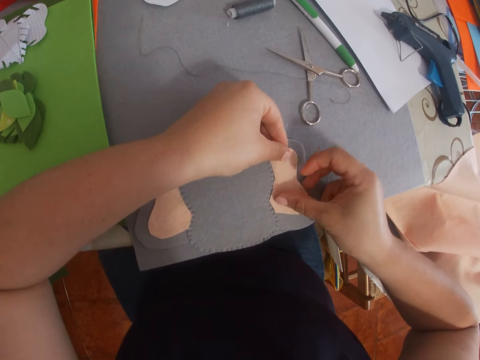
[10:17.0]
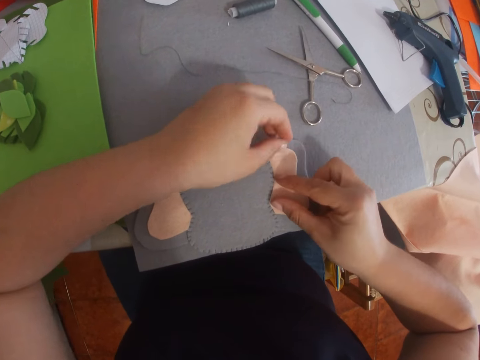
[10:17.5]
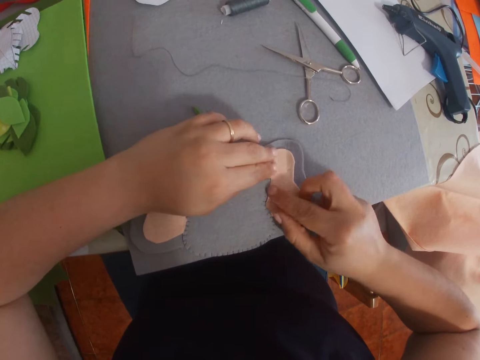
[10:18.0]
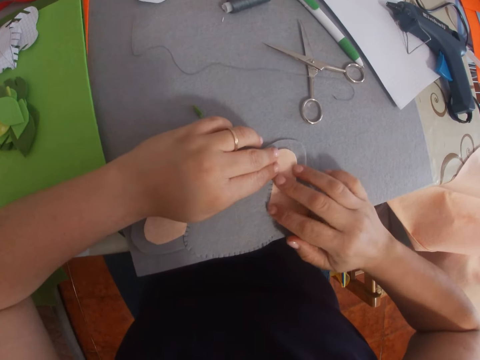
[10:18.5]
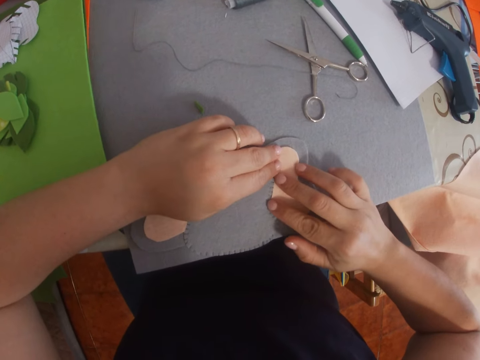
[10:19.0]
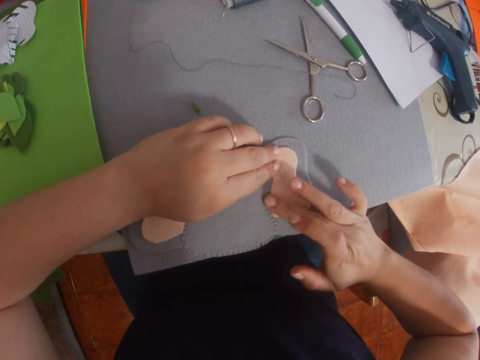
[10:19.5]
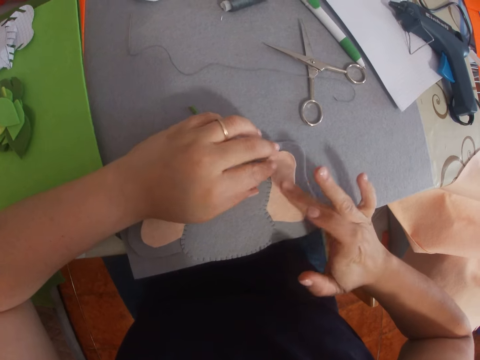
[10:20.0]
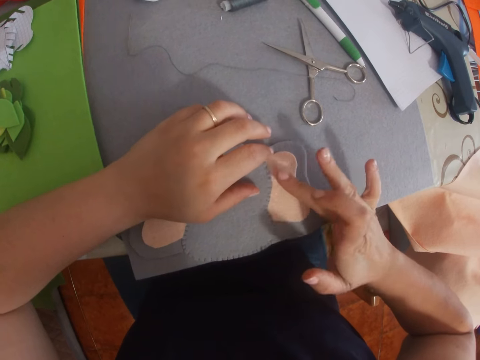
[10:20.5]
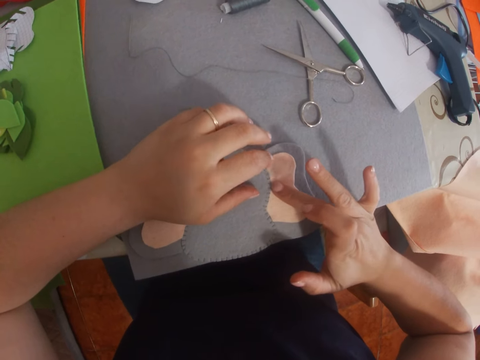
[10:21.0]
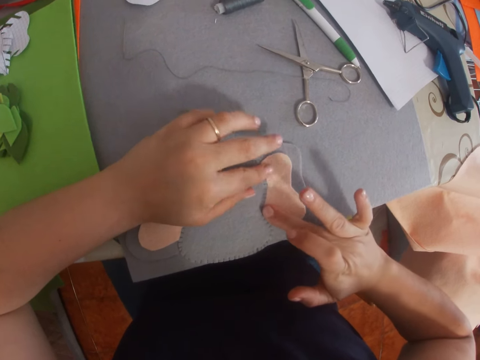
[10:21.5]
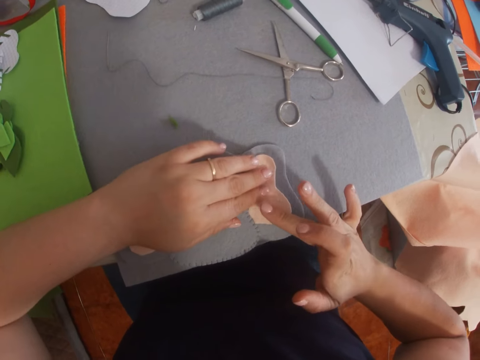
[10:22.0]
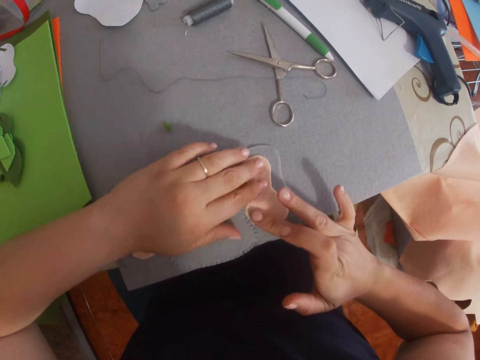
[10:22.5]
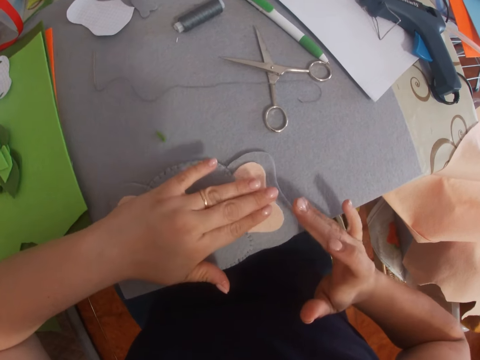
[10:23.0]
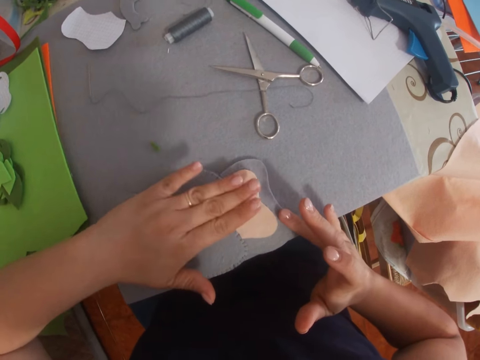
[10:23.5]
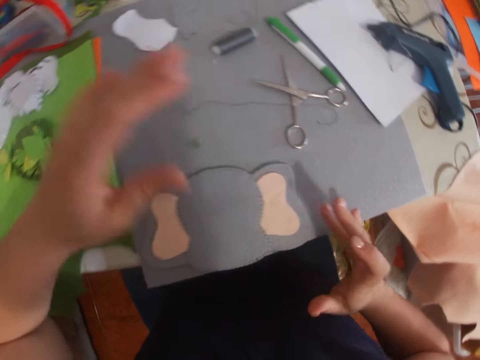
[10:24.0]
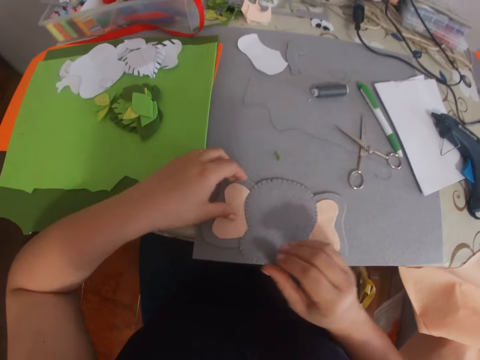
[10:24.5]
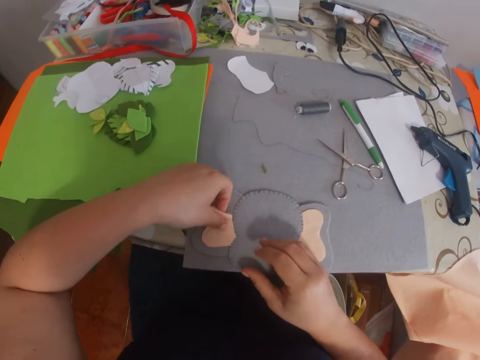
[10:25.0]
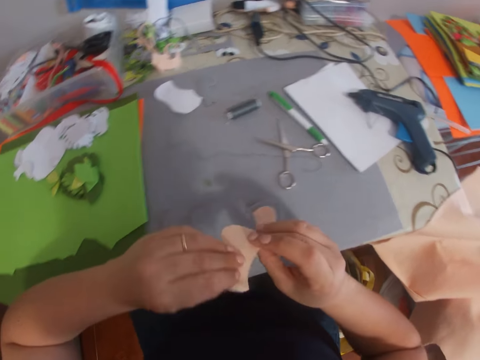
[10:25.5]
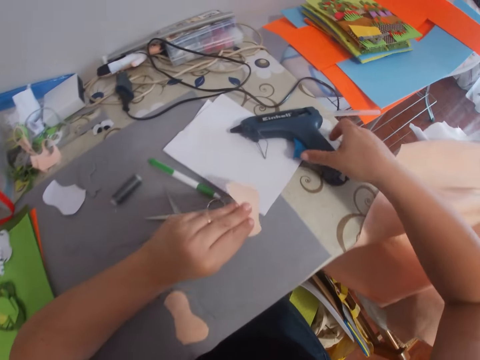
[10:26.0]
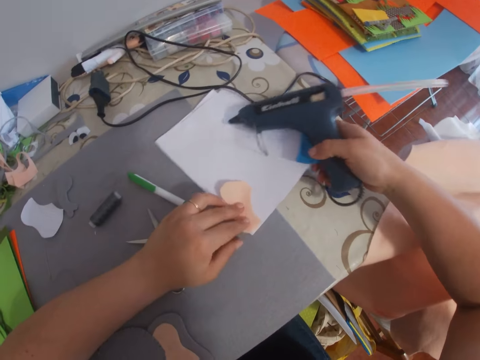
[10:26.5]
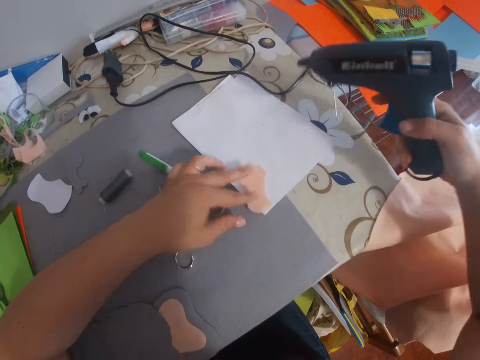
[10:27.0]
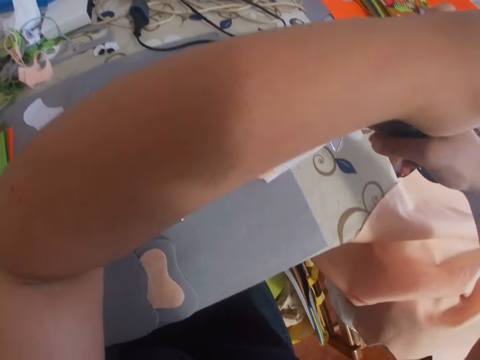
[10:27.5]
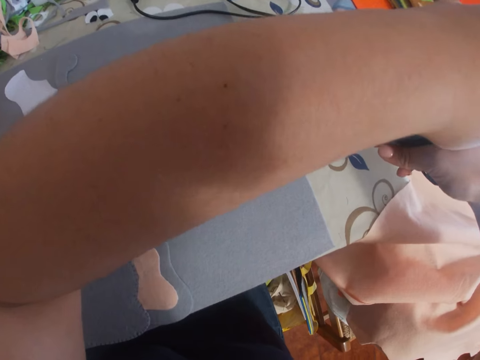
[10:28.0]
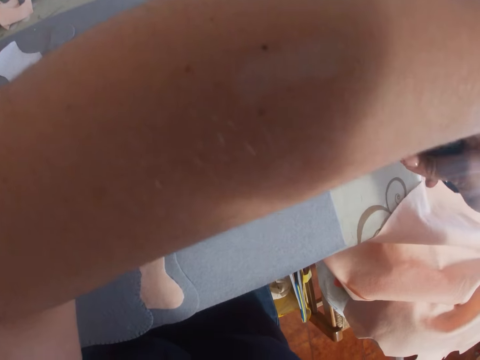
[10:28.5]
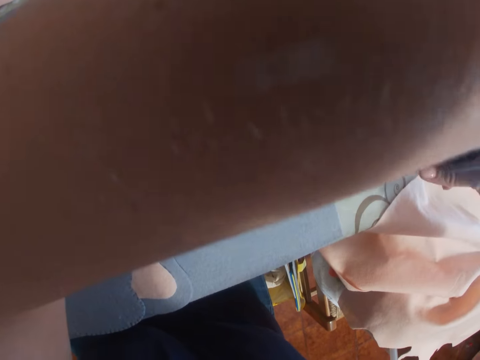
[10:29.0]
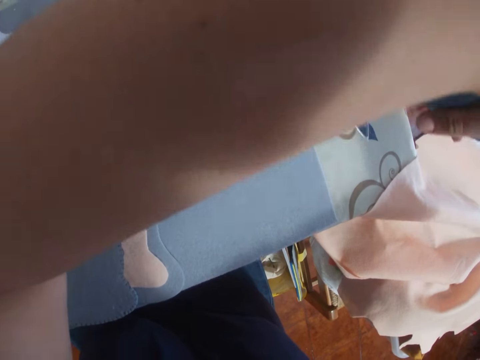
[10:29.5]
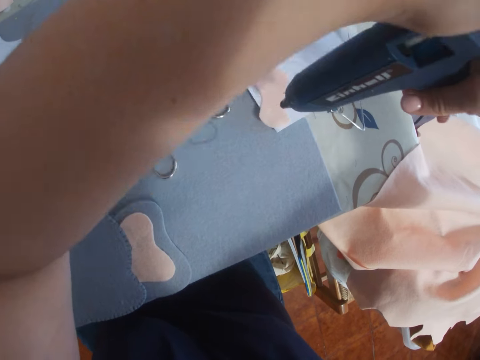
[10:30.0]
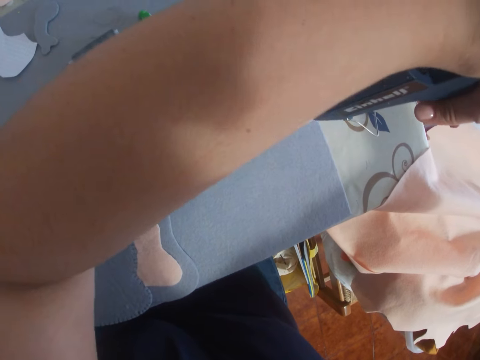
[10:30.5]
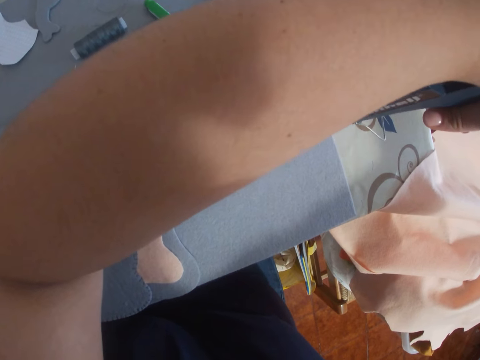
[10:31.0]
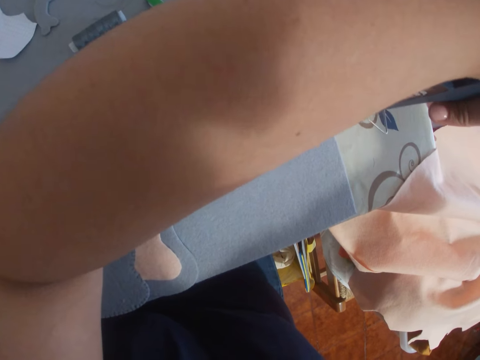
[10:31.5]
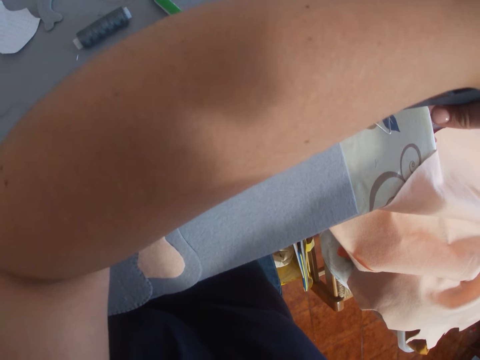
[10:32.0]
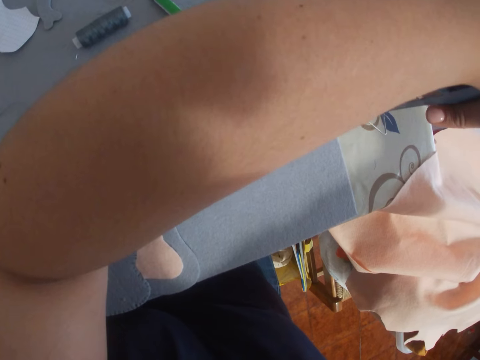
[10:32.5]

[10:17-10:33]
The camera wearer removes another fabric on the craft. They place the fabric on the paper. They pick up the glue gun from the table. They apply glue on the fabric on the paper with the glue gun.

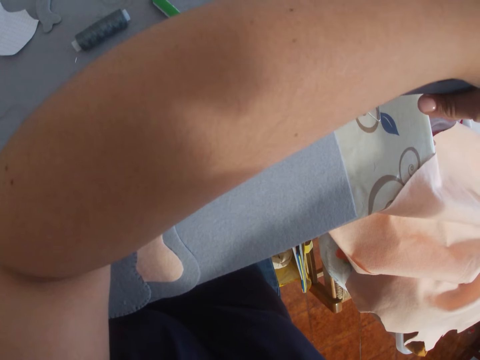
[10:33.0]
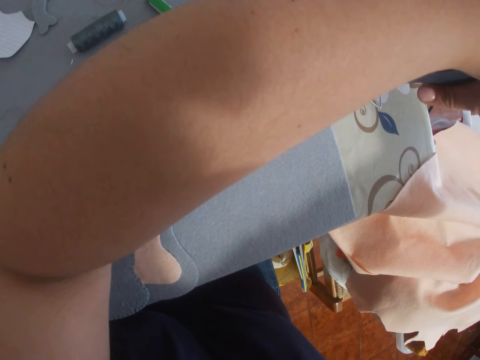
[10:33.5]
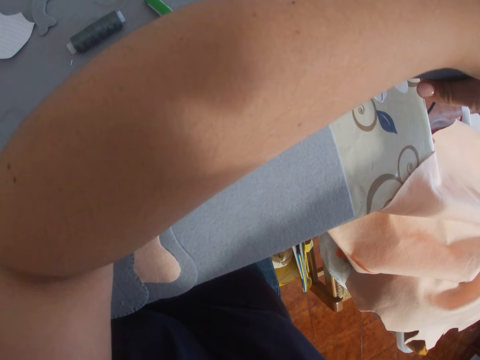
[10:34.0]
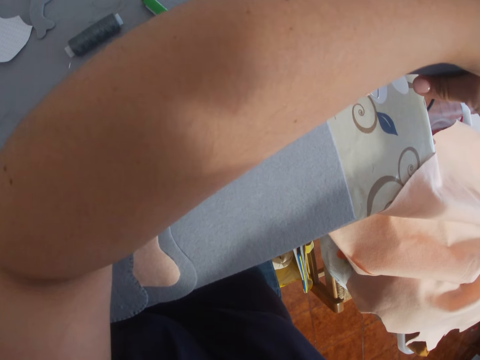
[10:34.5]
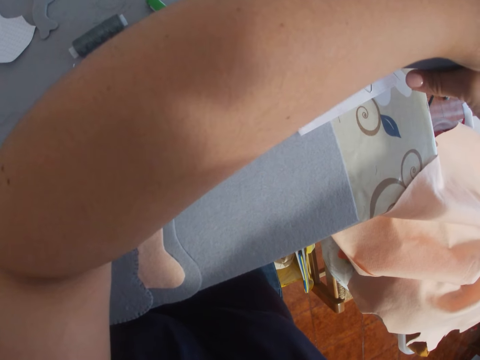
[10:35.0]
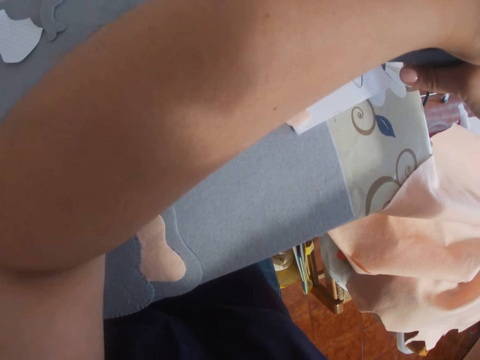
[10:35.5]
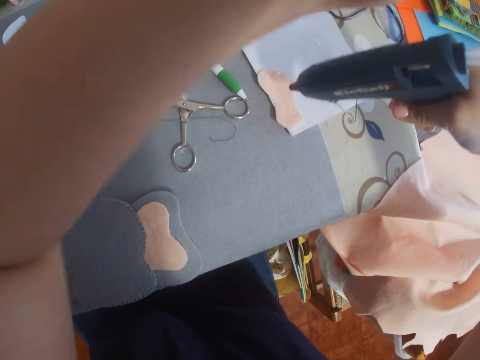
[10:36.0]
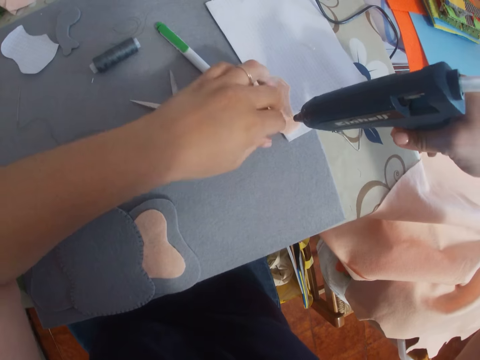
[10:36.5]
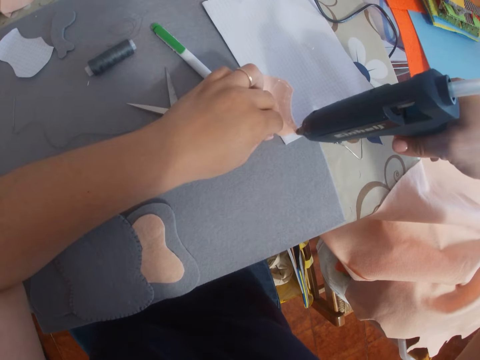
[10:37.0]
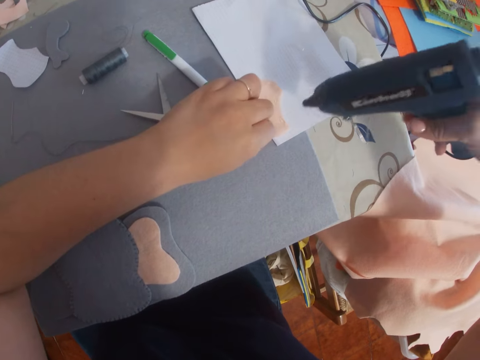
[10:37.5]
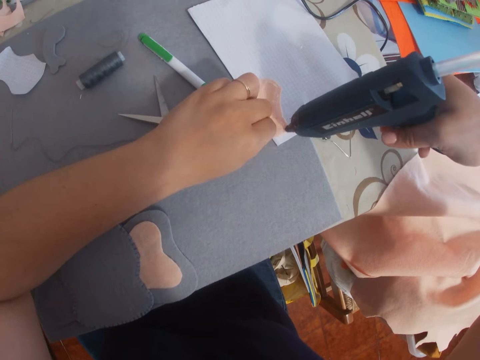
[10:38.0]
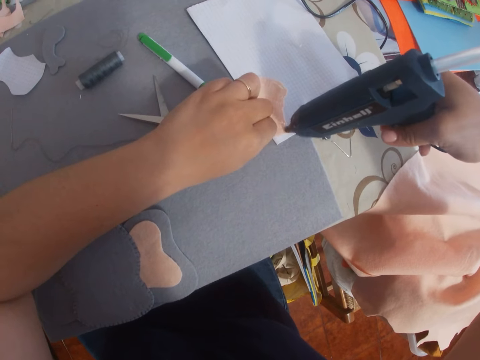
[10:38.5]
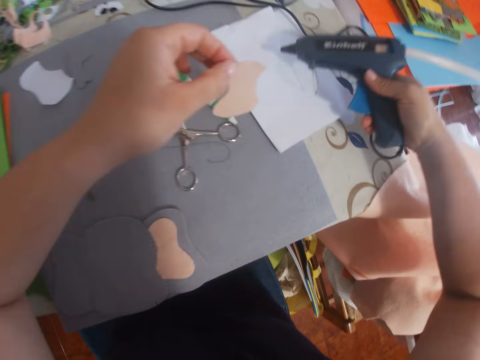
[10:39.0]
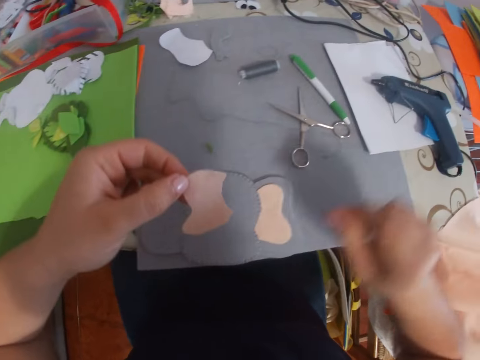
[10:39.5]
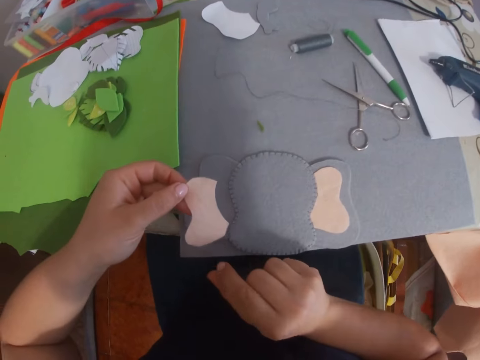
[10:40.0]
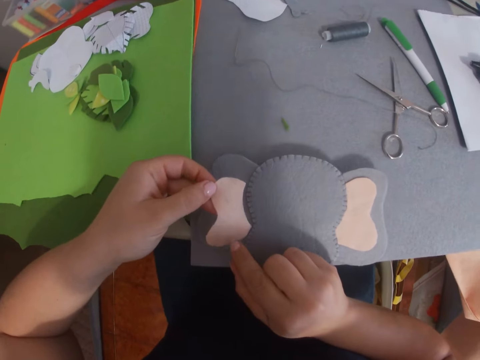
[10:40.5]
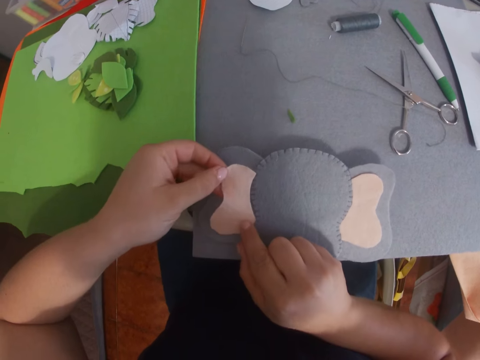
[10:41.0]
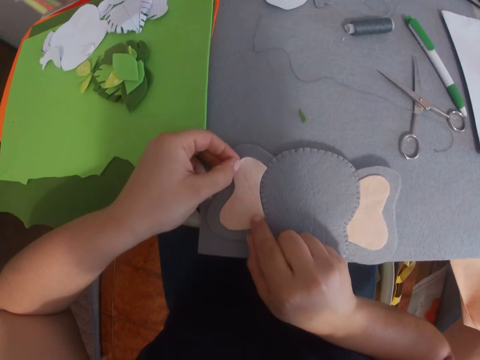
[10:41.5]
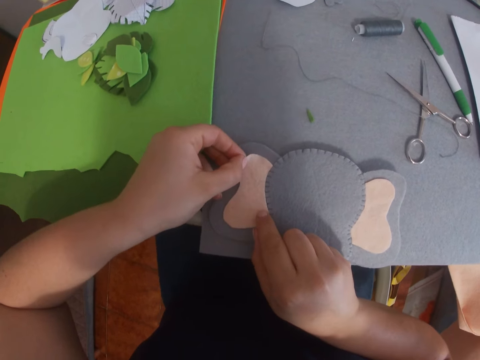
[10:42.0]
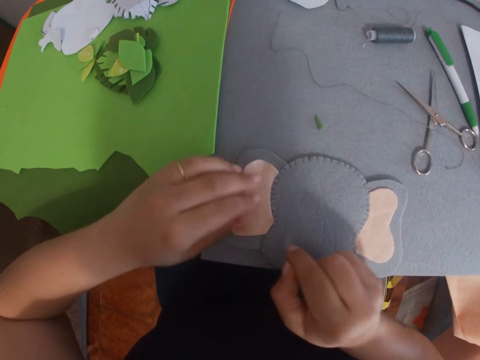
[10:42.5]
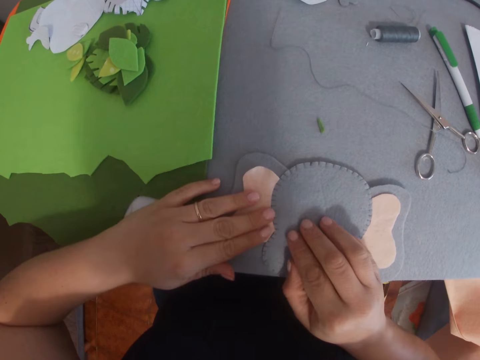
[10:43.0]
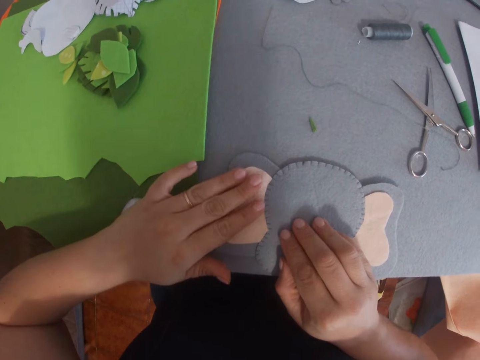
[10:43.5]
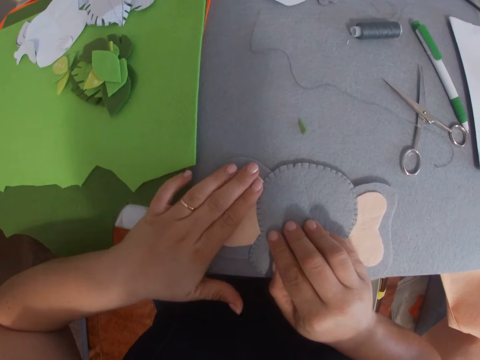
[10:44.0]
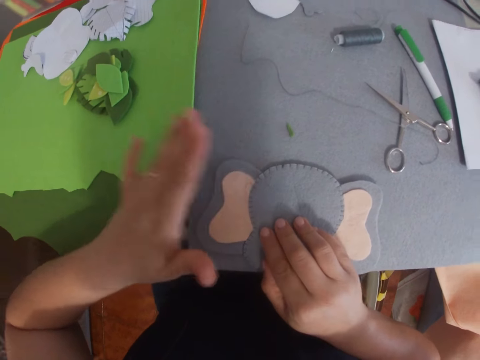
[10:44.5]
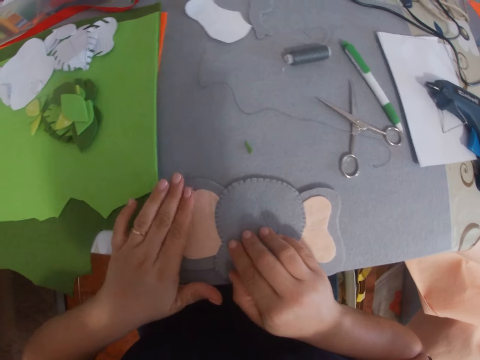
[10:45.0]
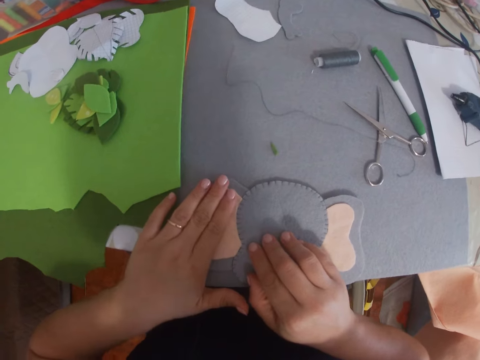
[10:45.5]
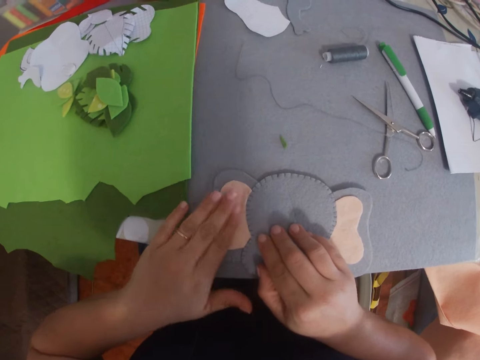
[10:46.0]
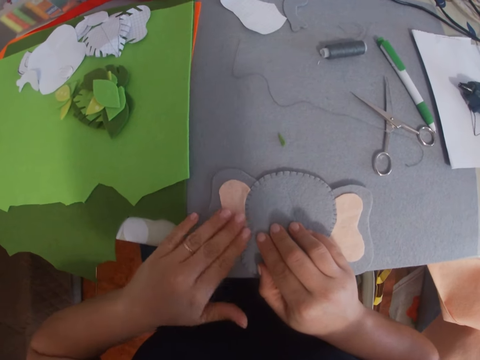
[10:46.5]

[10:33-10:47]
The camera wearer removes the fabric on the craft. They drop the glue gun on the table. They place the fabric on the craft.
